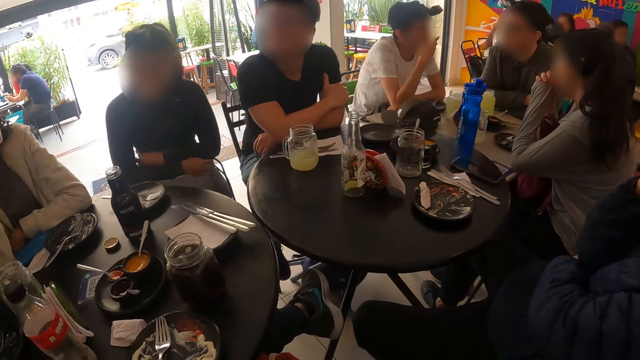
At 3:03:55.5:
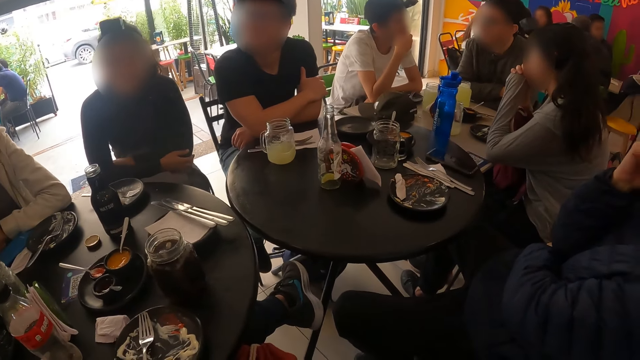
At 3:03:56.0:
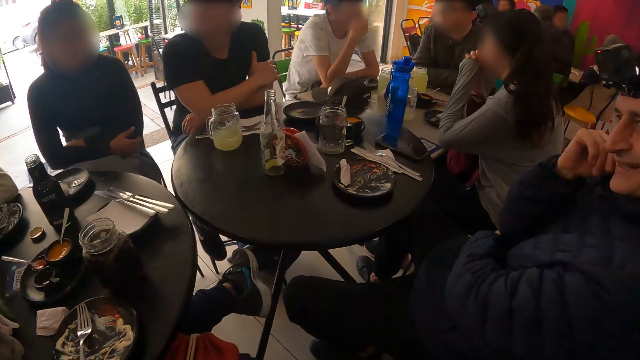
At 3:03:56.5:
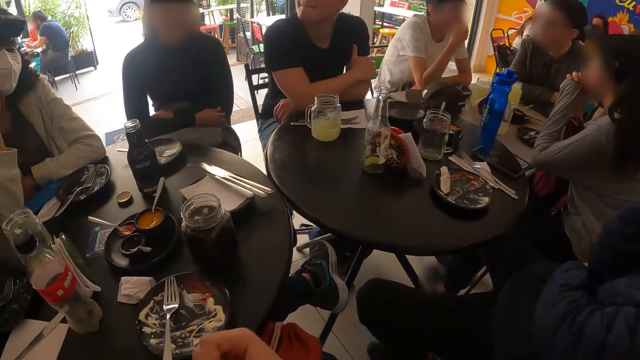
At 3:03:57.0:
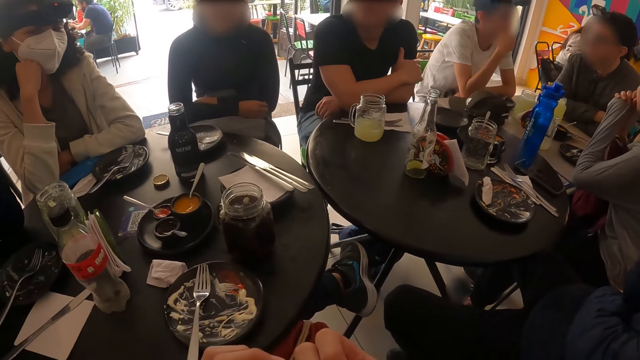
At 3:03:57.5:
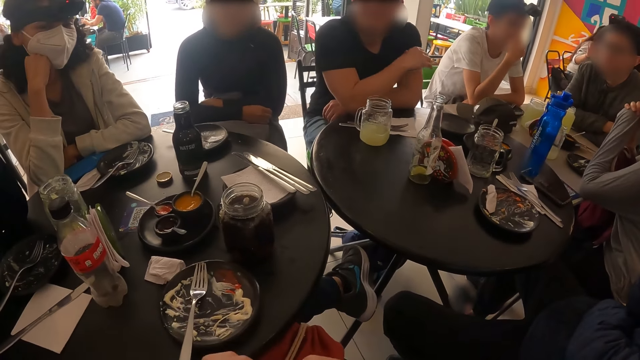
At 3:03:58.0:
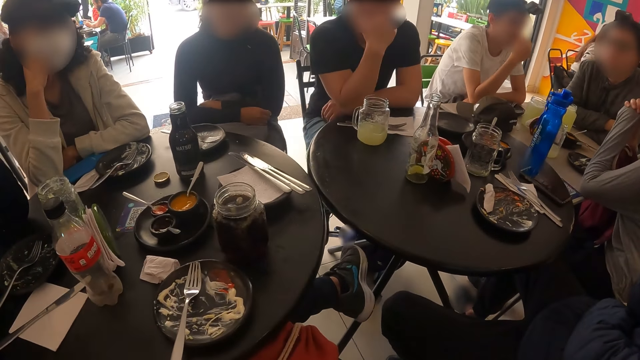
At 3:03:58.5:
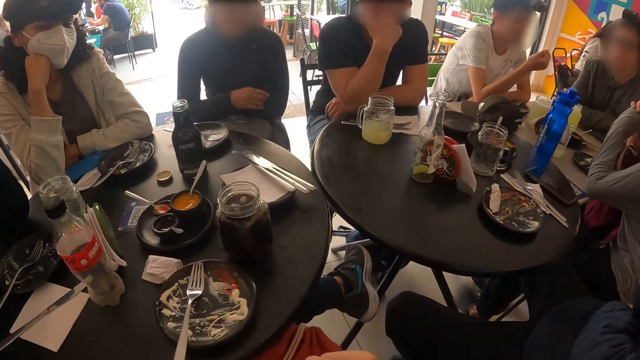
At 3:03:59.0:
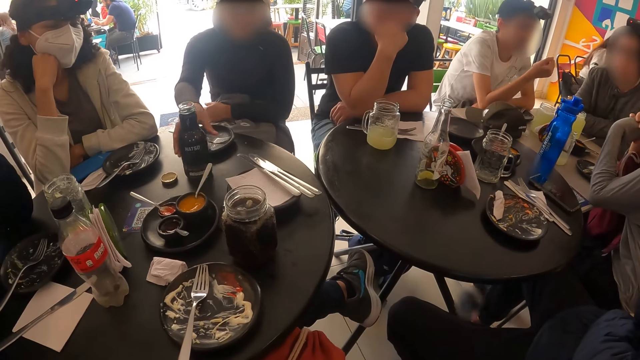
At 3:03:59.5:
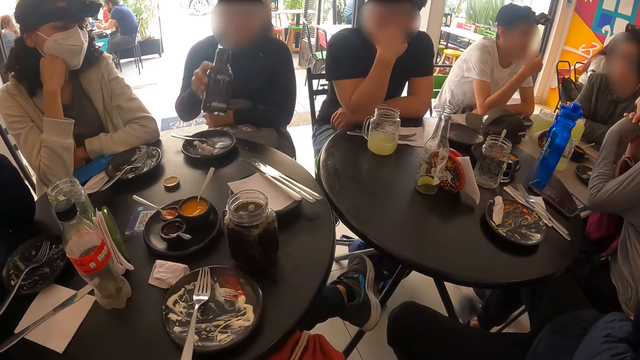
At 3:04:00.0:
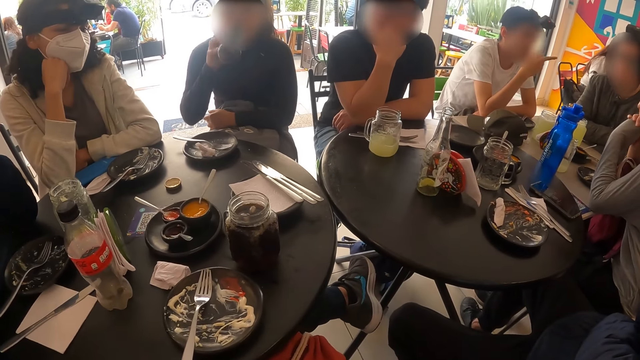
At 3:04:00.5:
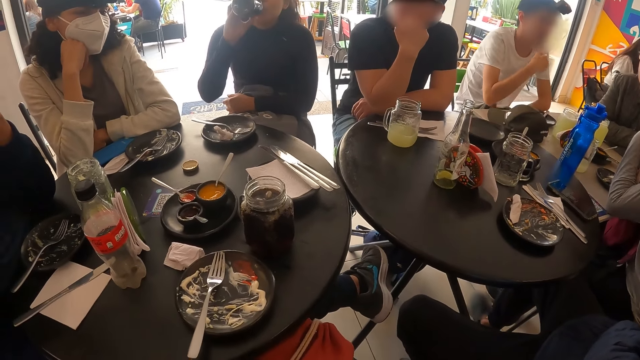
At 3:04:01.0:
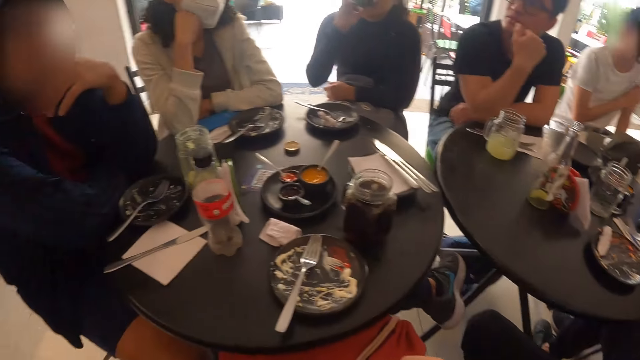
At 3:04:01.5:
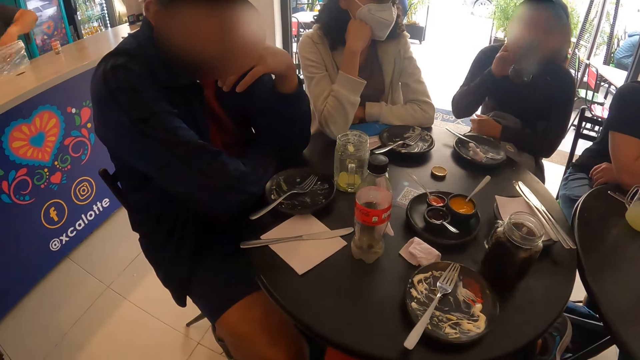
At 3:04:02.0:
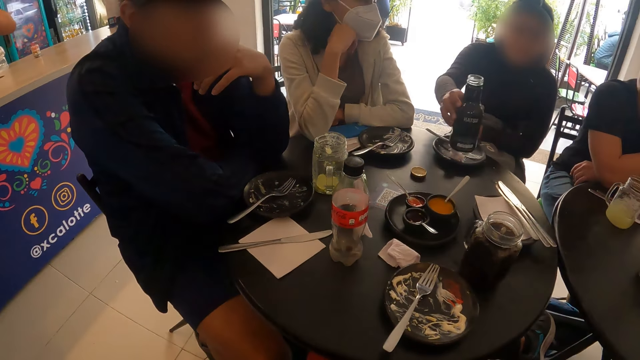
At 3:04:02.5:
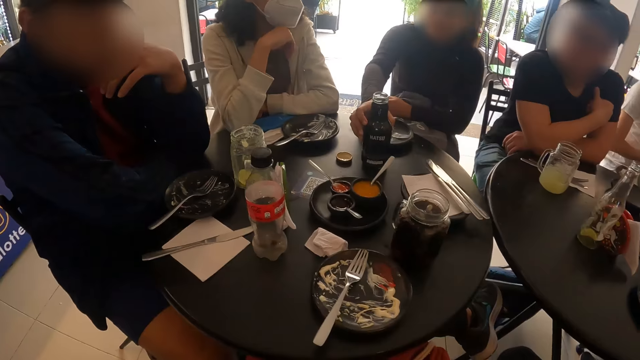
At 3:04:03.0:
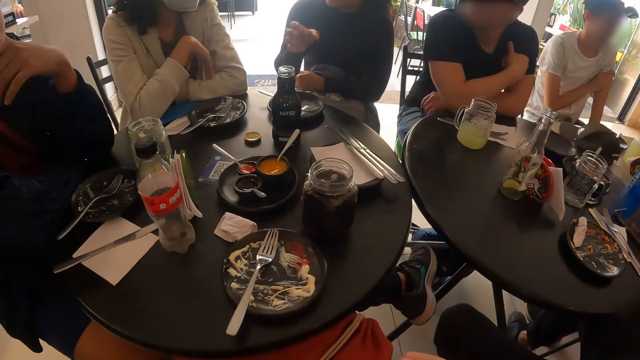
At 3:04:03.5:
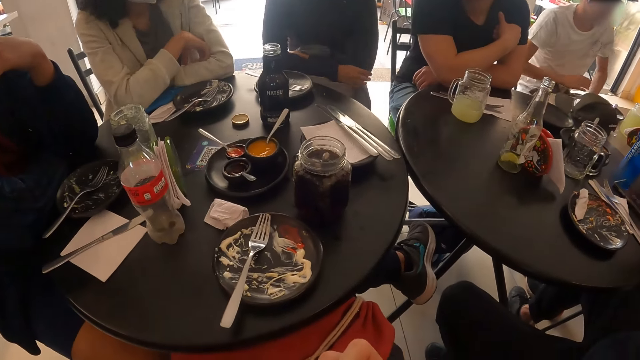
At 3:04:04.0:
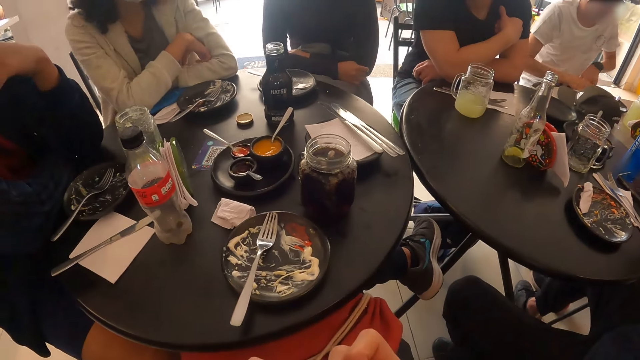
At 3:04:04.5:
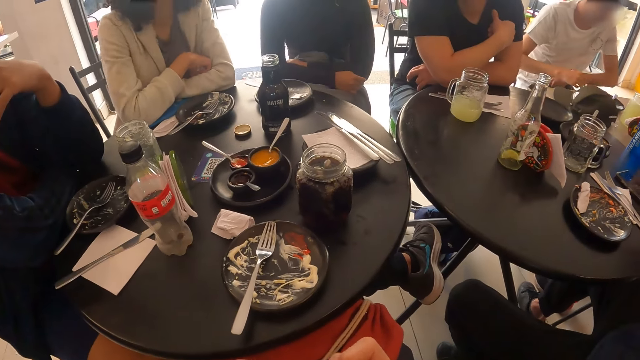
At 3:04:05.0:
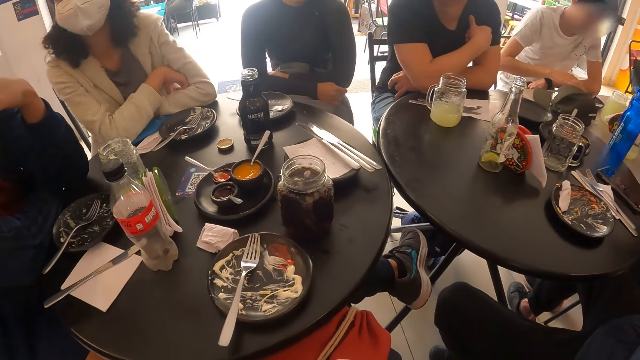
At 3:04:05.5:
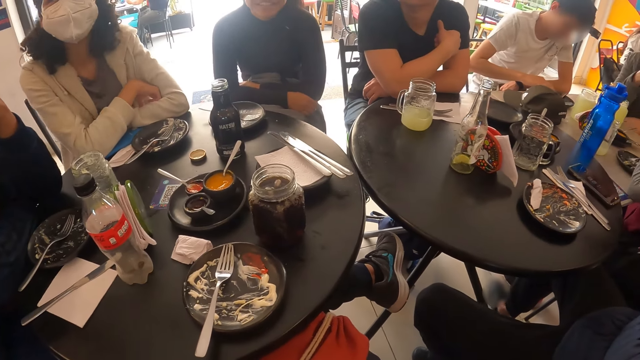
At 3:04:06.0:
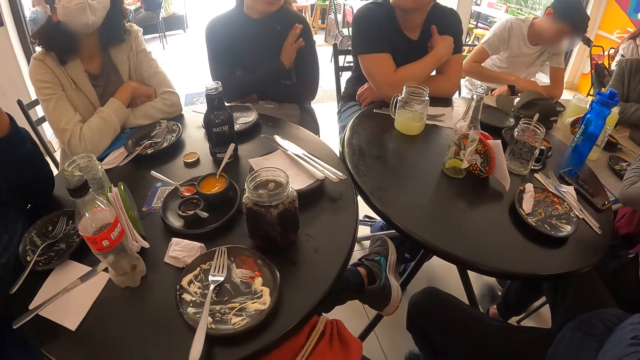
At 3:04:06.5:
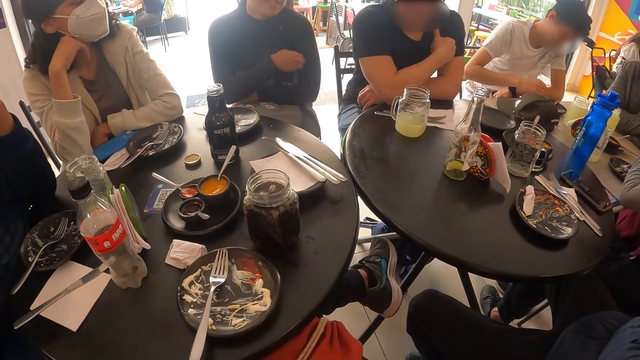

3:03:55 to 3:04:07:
The woman picks up the bottle of soft drinks from the table with her right hand. She drinks from the bottle of soft drinks in her right hand. She places the bottle of soft drinks on the table with her right hand.

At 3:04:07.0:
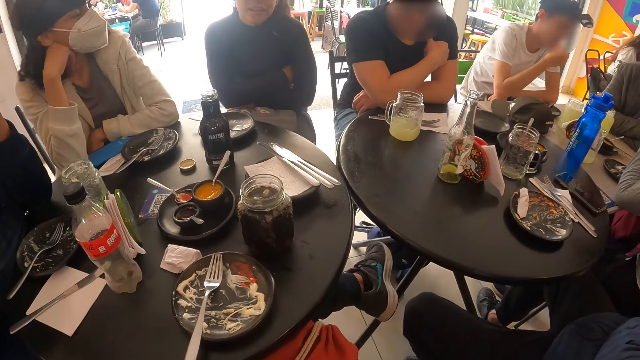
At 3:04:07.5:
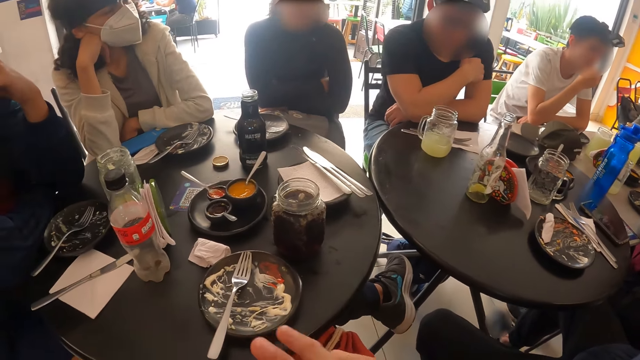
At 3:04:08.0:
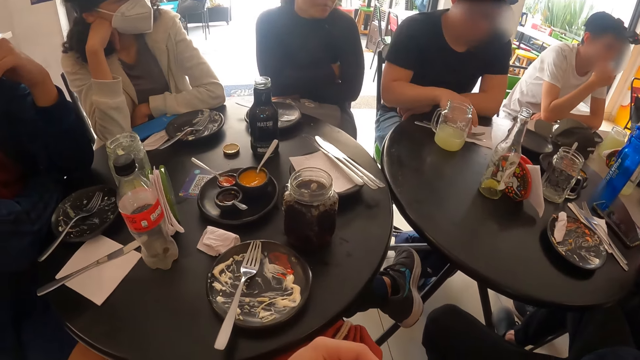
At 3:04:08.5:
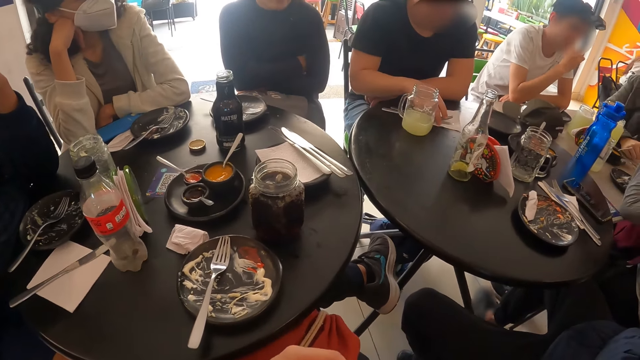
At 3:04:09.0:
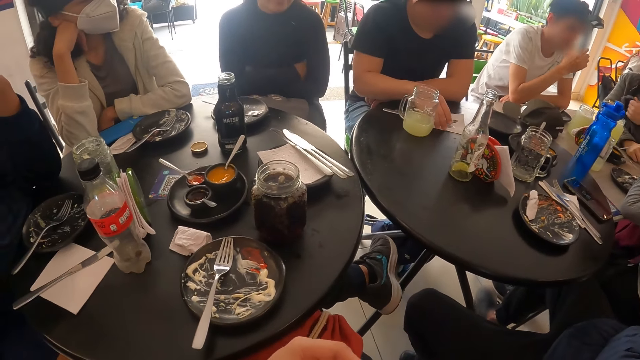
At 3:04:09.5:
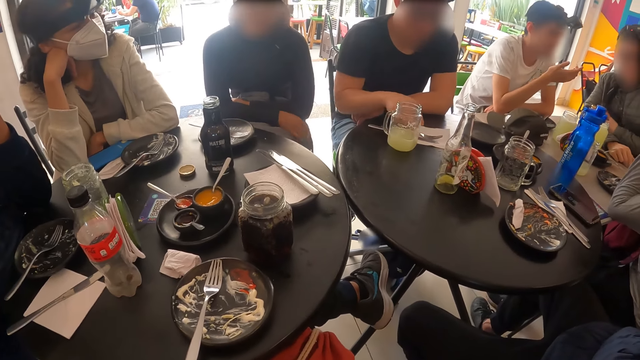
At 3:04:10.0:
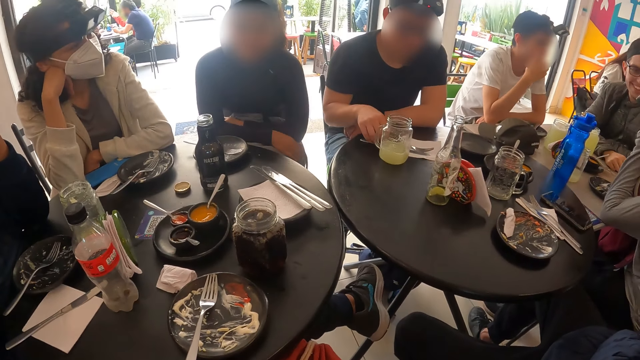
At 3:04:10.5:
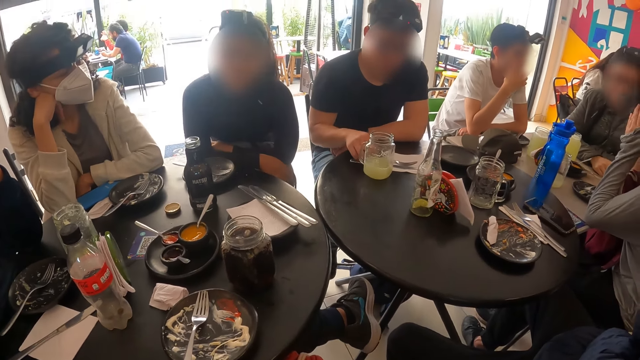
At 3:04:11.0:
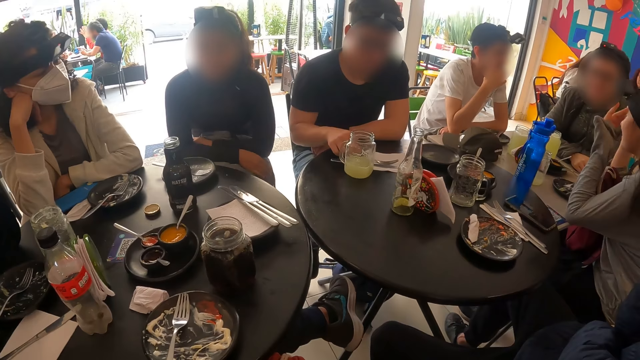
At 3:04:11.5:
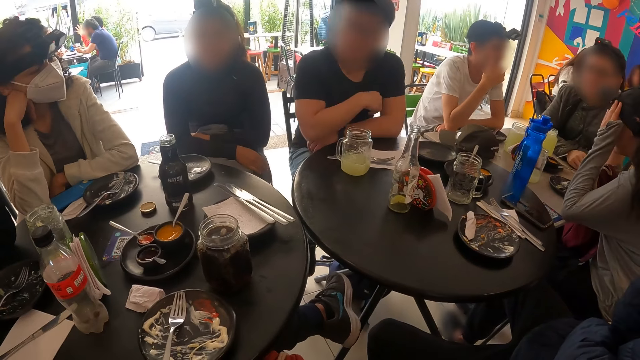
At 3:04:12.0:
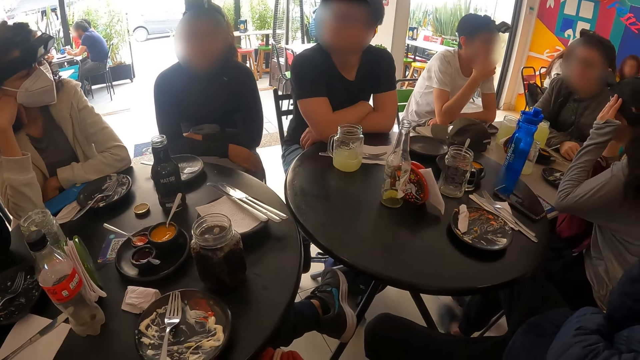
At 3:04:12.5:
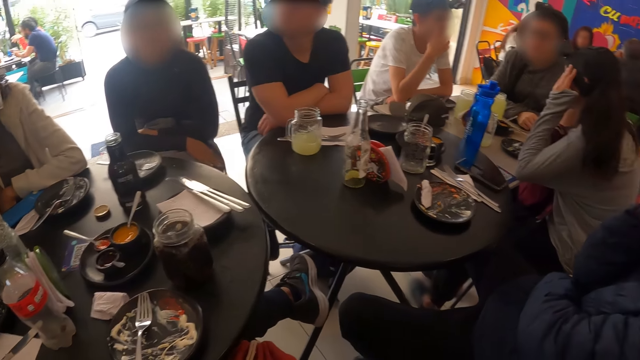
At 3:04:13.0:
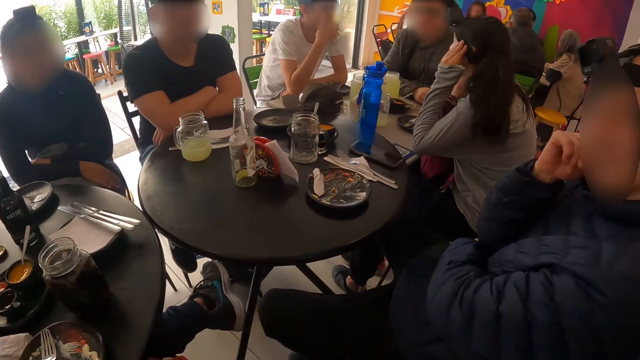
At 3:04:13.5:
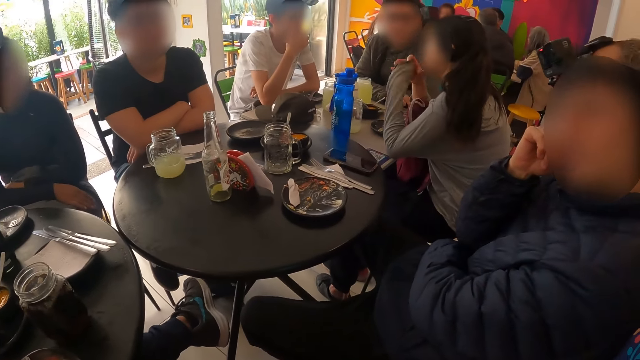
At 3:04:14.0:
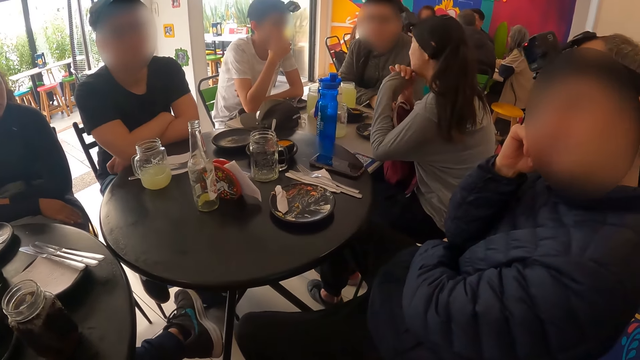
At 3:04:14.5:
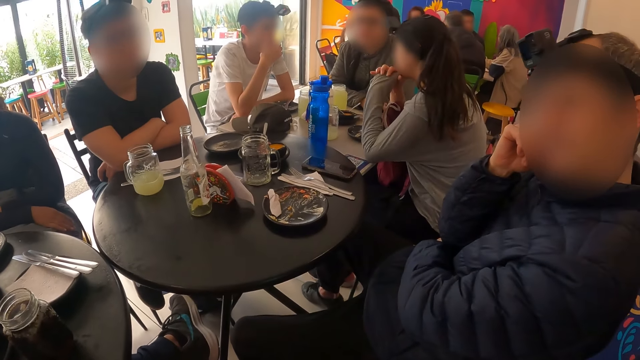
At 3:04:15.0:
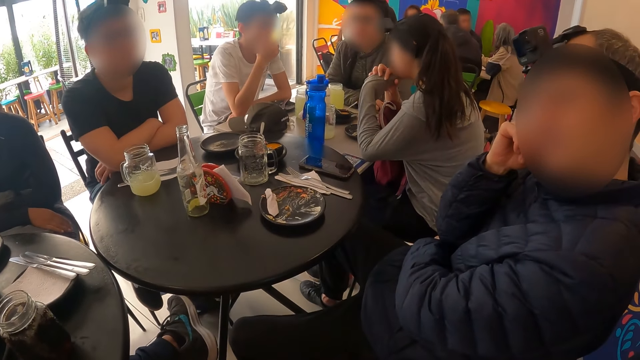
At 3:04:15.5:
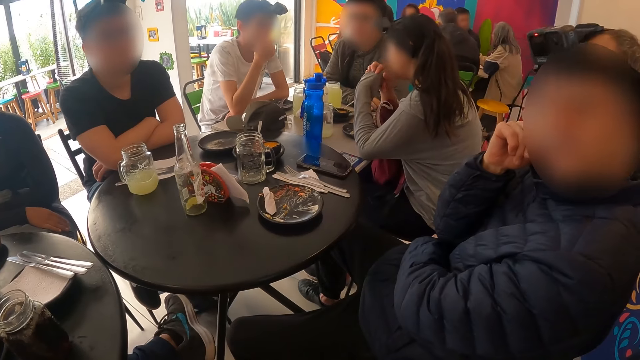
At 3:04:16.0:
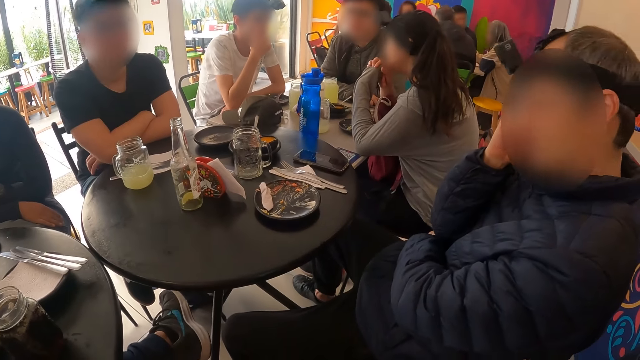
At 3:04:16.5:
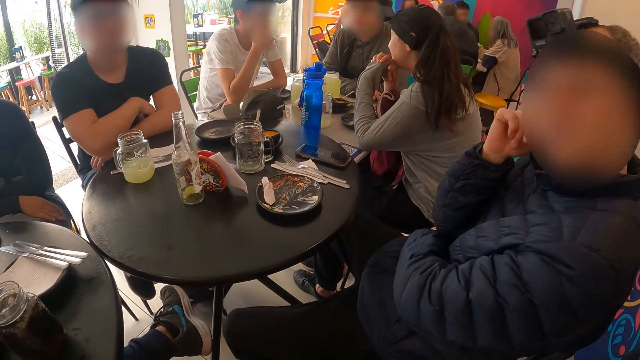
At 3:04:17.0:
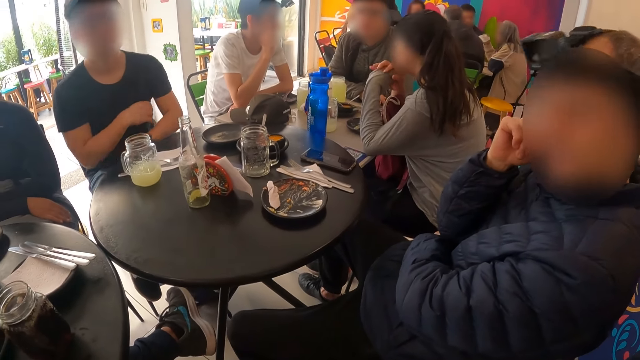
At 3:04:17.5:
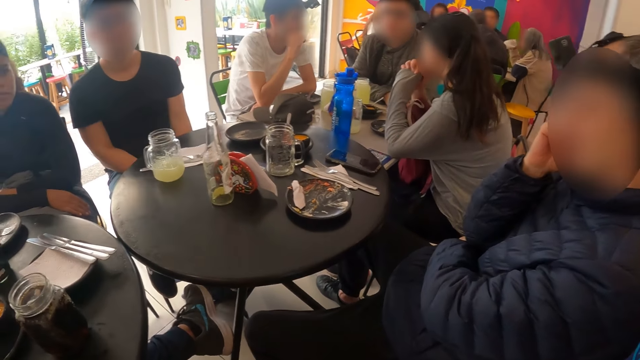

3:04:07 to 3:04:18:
The man moves aside a serviette and a fork on the table with his right hand.
